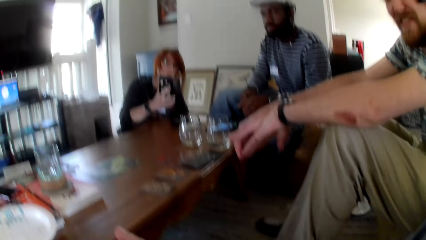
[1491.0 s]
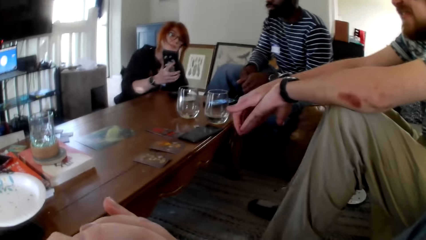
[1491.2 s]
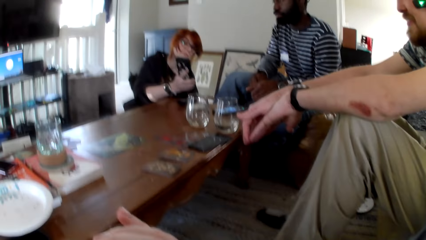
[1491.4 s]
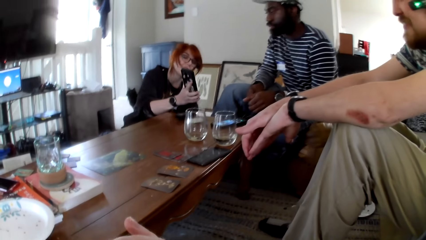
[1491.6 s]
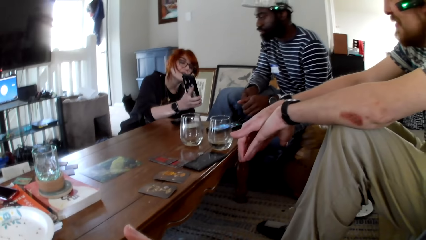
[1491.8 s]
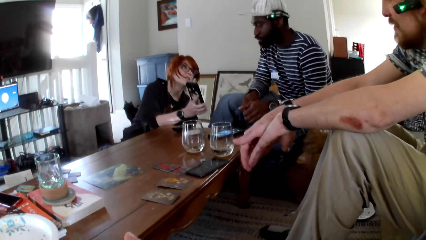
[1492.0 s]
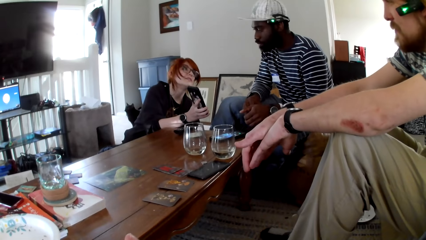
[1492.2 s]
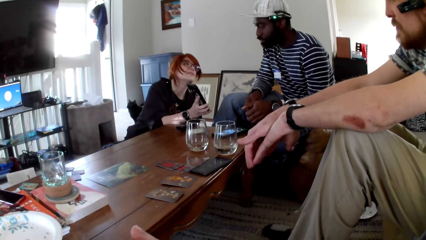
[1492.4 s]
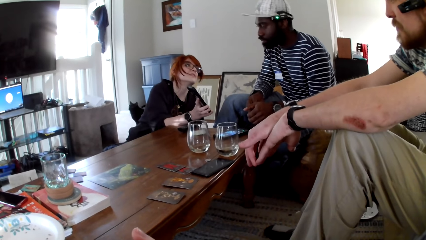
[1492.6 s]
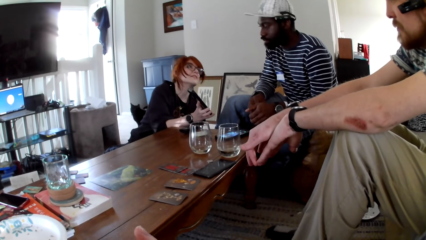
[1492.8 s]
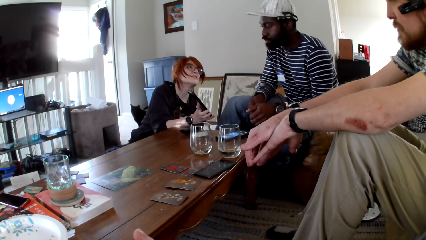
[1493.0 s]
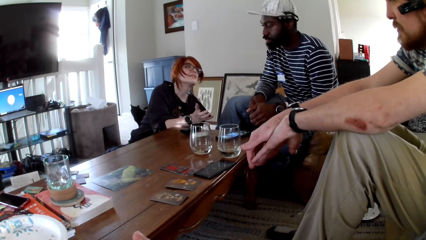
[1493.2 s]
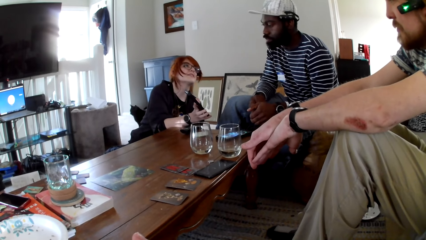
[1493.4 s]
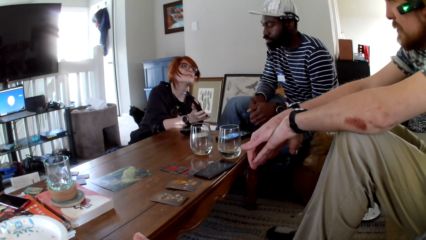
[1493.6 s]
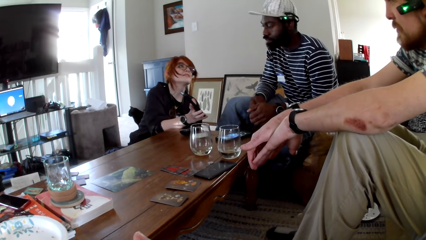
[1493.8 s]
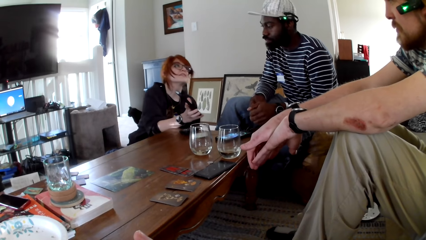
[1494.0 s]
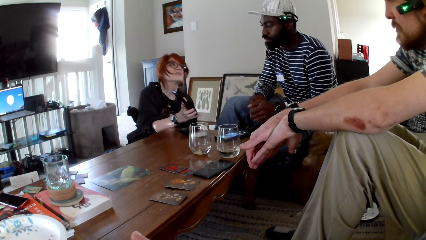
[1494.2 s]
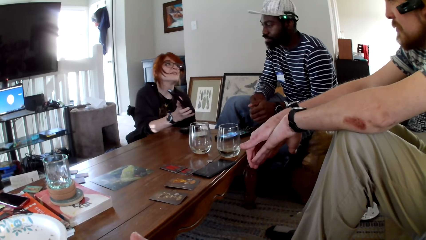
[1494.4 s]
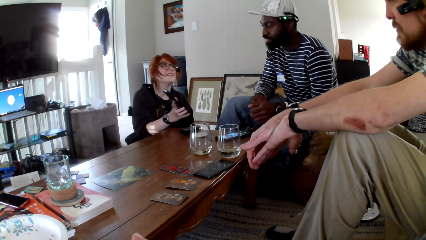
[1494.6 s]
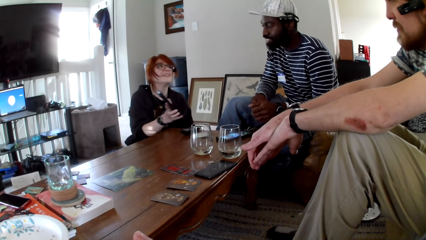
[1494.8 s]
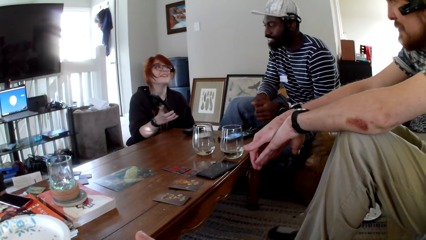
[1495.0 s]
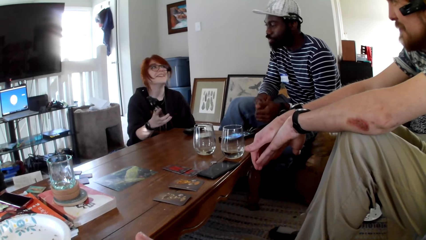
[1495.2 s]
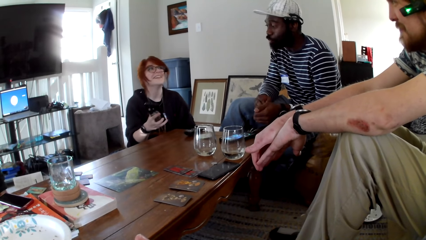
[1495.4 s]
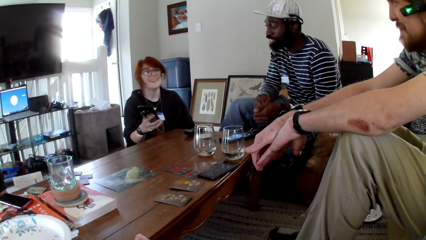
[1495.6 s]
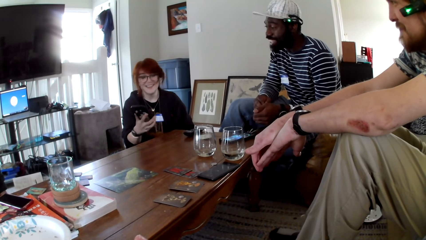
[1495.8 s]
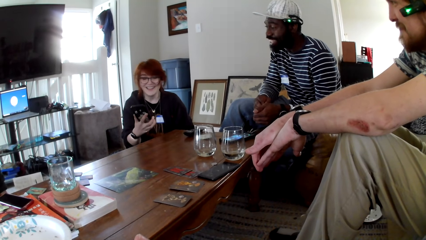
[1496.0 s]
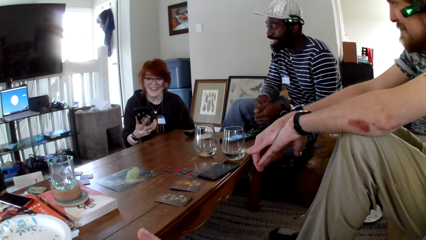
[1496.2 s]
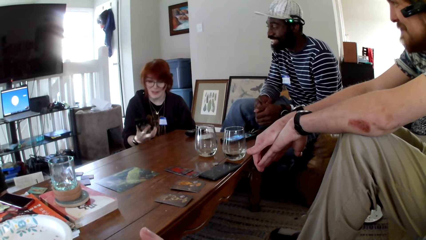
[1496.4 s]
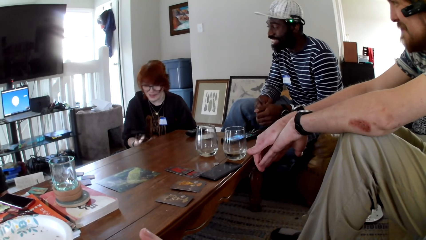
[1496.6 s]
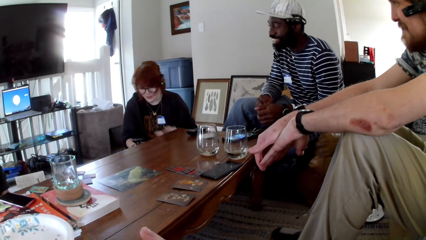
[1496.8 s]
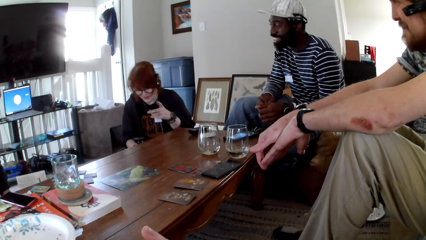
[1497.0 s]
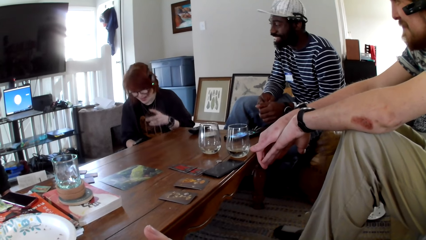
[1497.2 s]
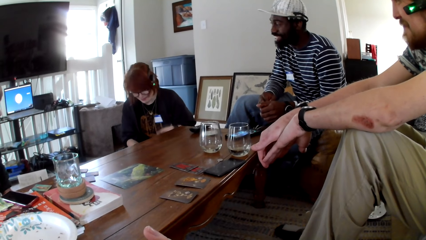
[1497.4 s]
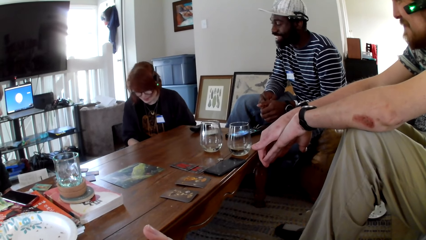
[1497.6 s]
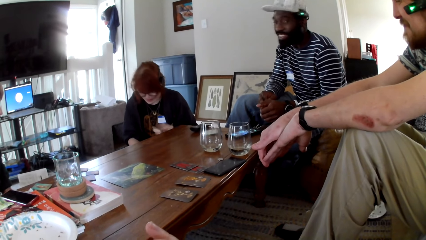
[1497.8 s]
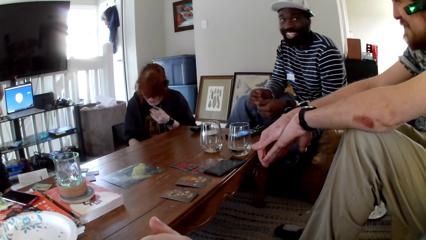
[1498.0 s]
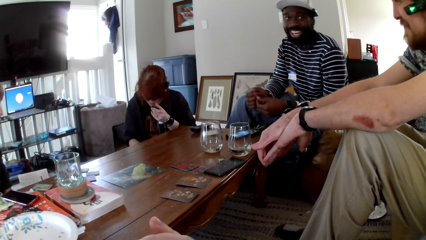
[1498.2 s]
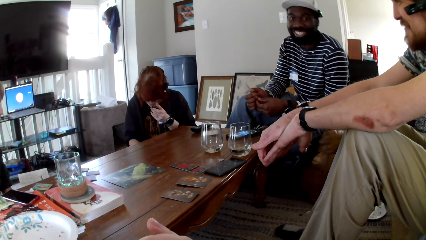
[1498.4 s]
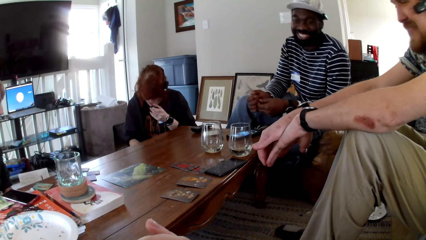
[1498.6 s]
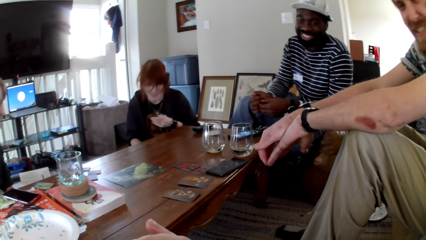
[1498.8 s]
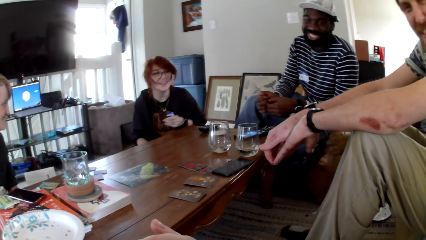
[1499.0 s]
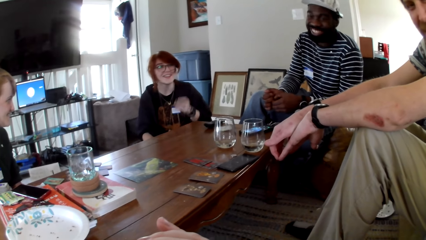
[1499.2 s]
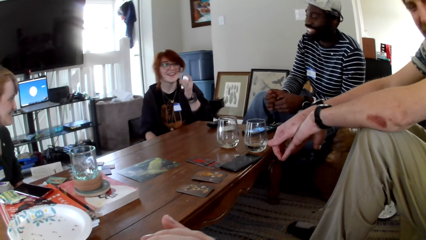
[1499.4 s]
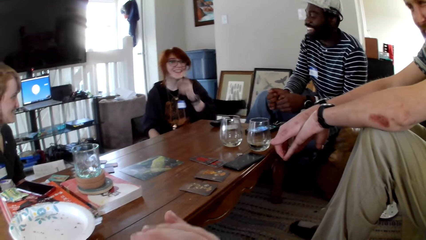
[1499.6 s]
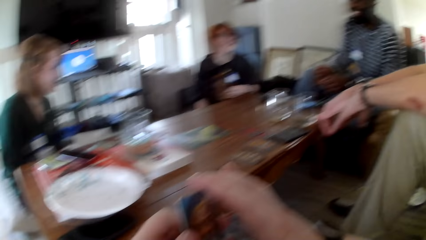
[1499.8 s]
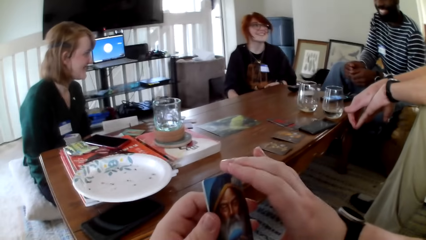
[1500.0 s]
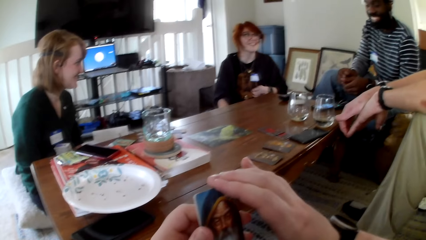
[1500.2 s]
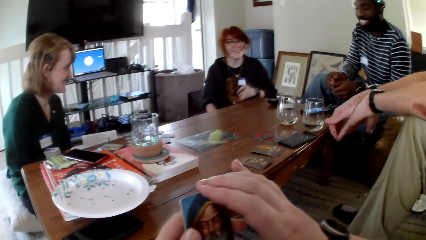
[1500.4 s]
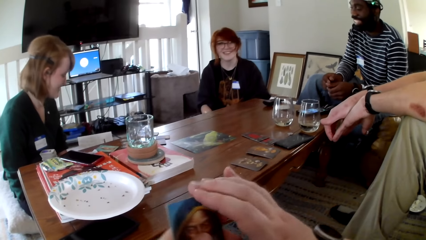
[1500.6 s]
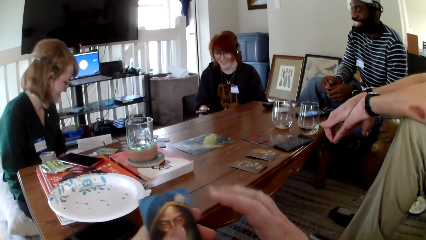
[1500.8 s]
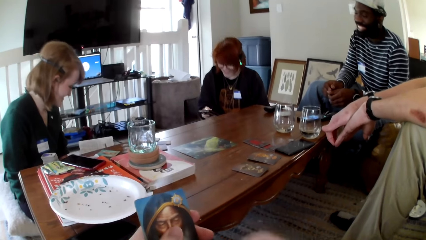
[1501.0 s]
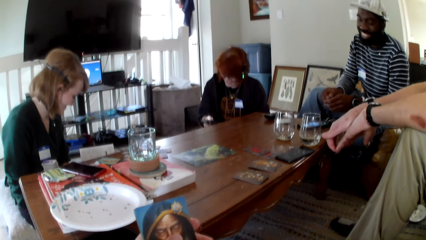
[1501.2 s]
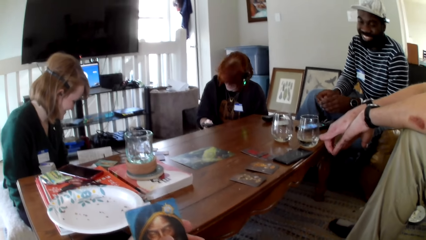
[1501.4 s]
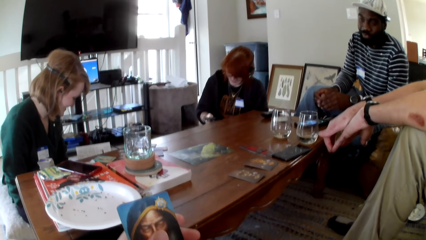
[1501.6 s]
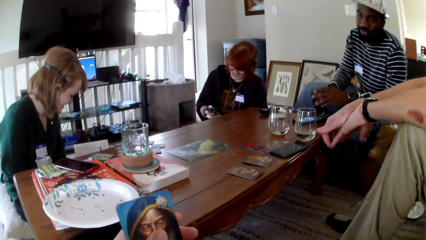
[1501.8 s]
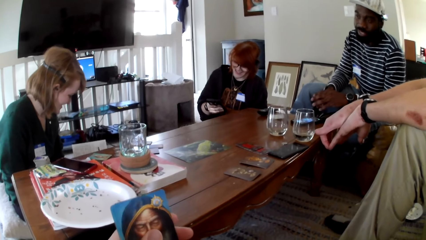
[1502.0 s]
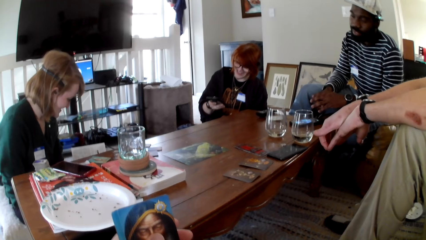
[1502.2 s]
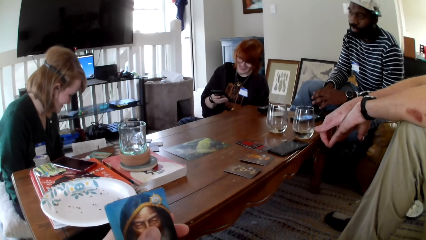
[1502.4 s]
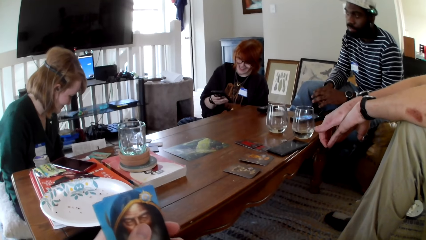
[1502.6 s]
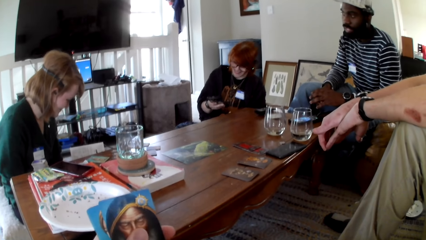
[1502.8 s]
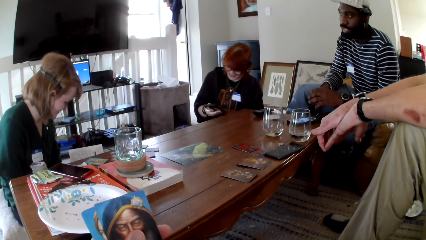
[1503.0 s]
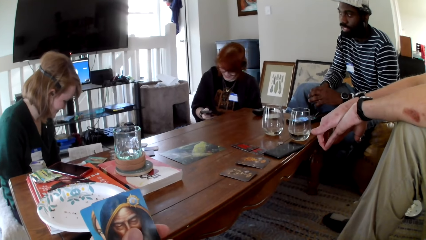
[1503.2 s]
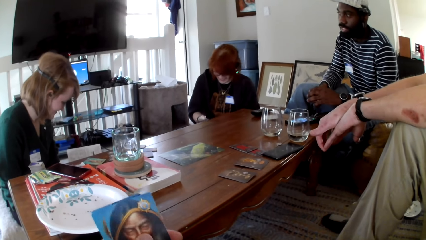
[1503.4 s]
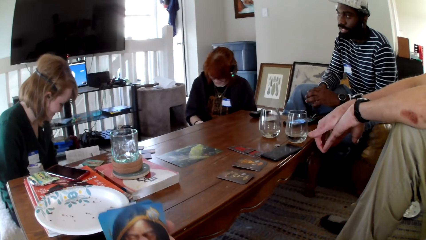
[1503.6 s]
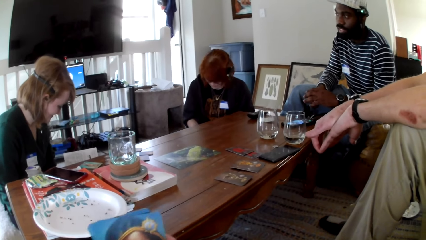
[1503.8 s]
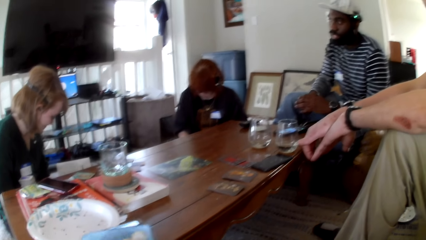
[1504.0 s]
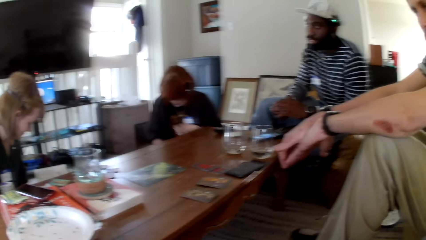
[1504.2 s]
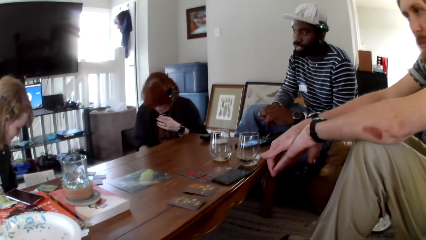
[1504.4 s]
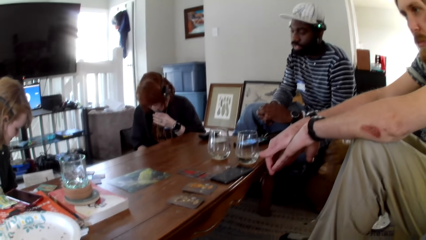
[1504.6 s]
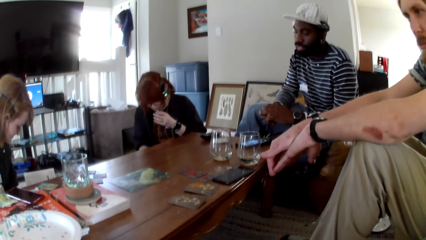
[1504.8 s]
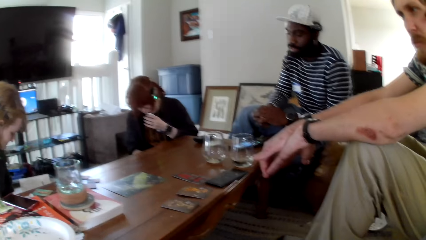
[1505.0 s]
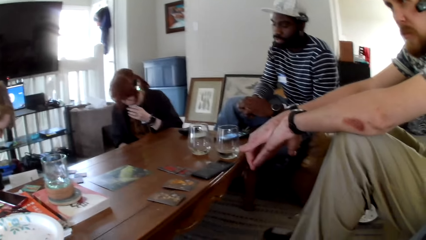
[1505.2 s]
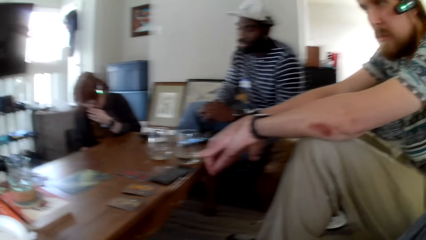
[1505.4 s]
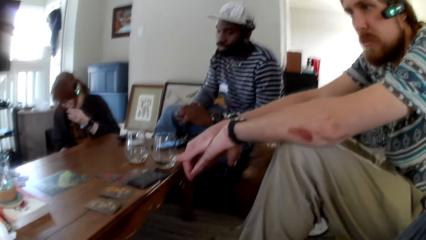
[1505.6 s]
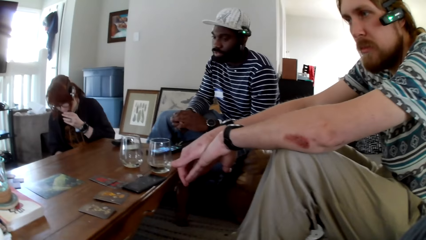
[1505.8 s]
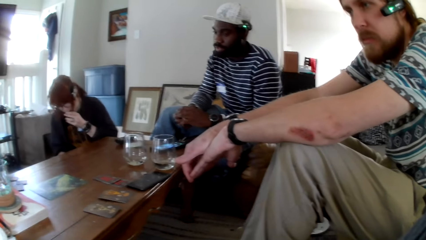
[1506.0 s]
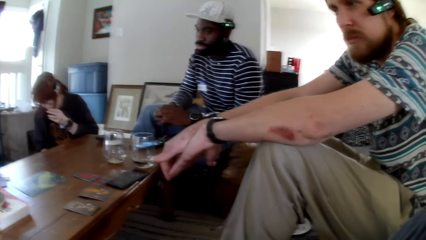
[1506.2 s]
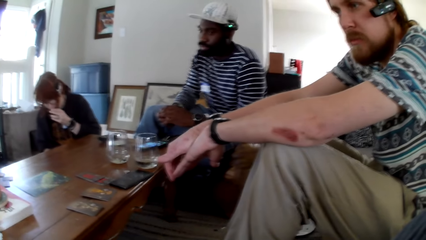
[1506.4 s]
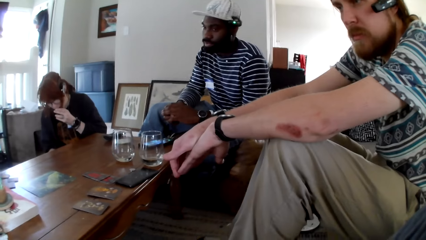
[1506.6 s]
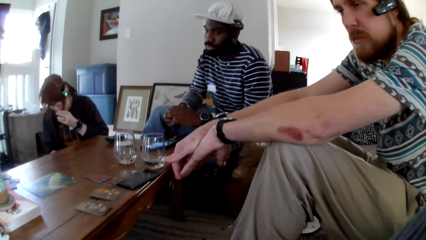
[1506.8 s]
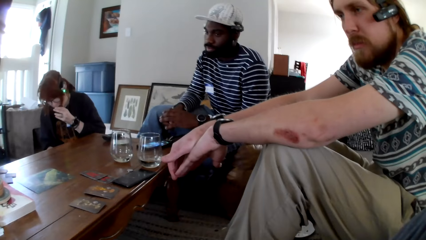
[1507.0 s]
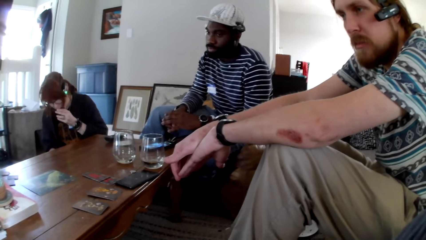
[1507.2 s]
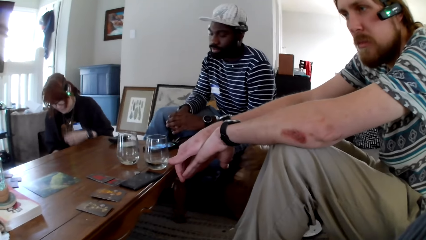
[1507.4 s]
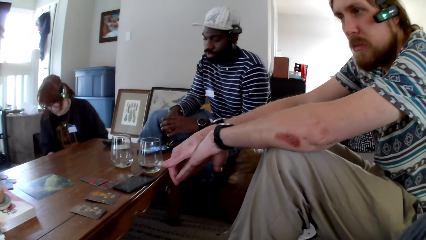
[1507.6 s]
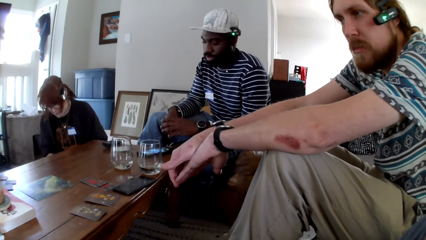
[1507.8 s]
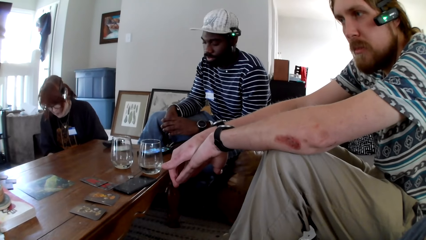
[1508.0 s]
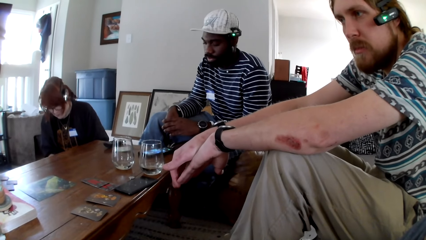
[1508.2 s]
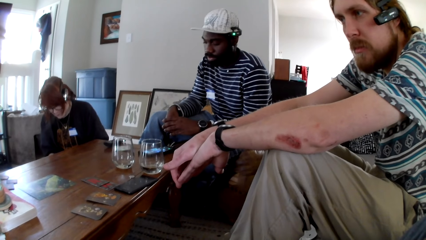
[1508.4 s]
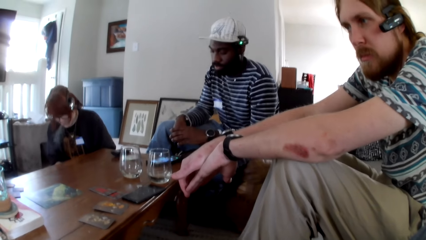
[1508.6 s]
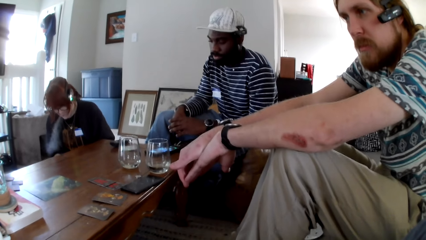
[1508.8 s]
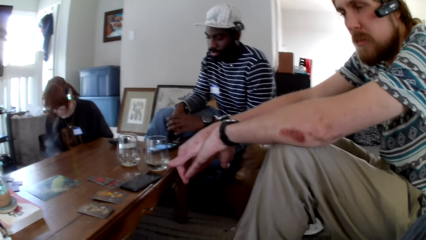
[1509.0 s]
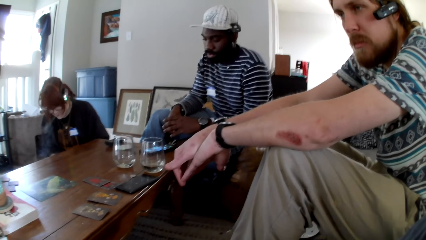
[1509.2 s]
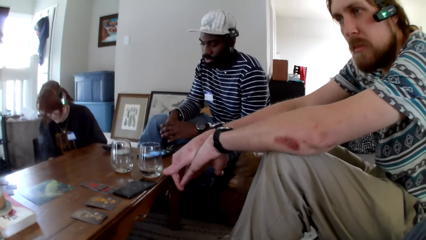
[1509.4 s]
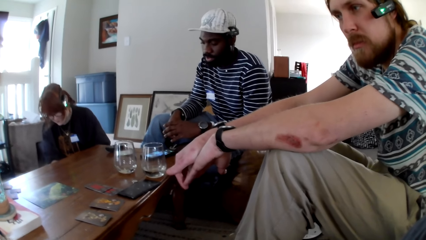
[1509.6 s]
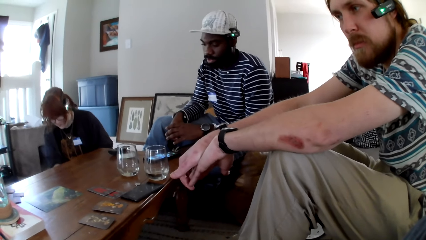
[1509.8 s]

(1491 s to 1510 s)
A woman holds a phone and shows the man the phone. A person touches the phone. The man looks at the phone. The woman gestures her hand, holds her nose, and pulls her hand off the nose. The camera wearer touches the cards. The woman operates the phone. The camera wearer holds a card. Another woman reads the pamphlet. The first woman operates the phone and smokes a vape. The person touches the phone. The first woman pulls the vape off her mouth.
